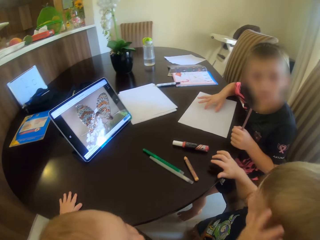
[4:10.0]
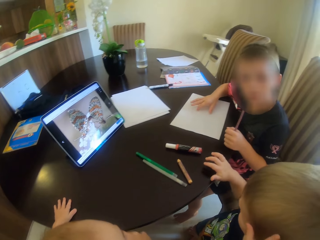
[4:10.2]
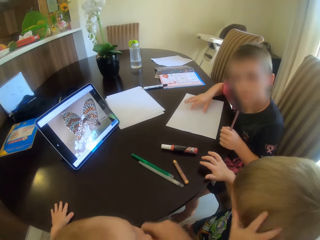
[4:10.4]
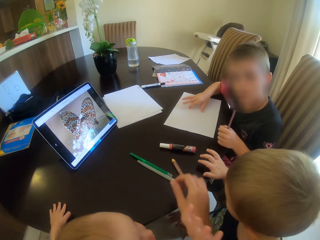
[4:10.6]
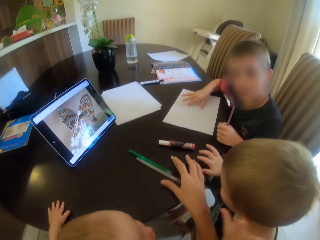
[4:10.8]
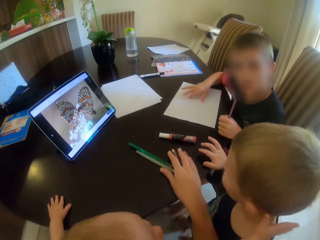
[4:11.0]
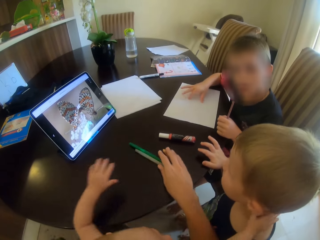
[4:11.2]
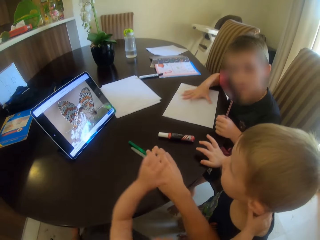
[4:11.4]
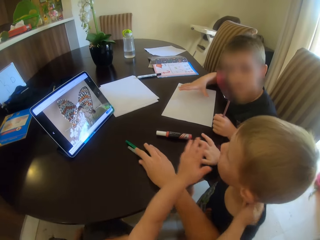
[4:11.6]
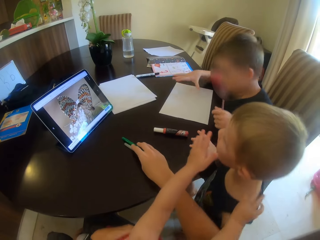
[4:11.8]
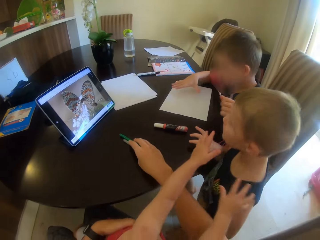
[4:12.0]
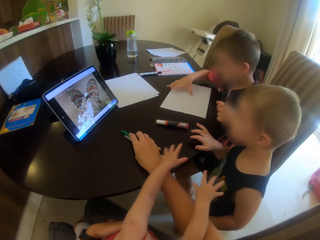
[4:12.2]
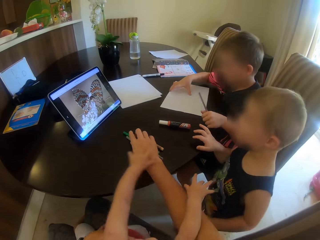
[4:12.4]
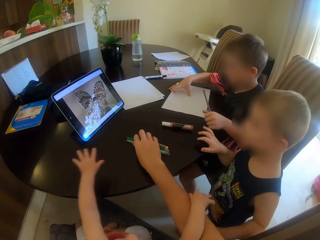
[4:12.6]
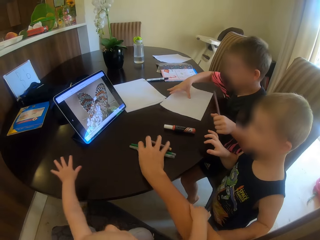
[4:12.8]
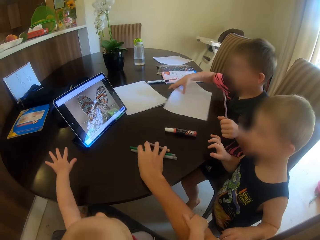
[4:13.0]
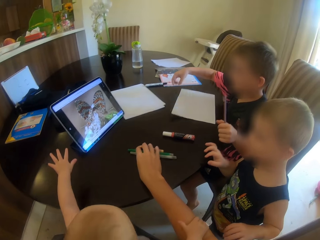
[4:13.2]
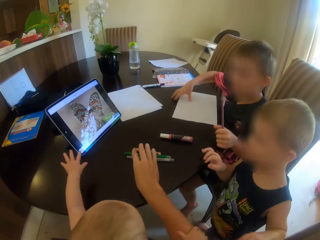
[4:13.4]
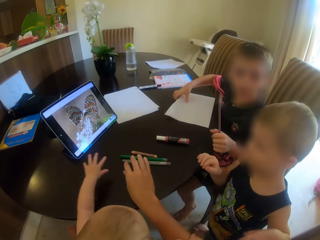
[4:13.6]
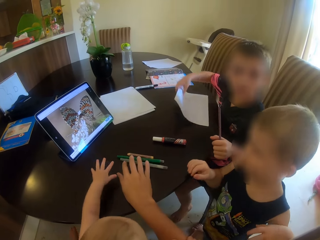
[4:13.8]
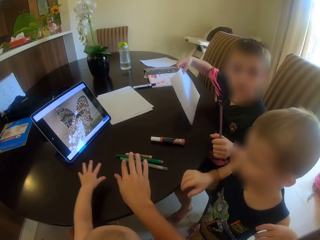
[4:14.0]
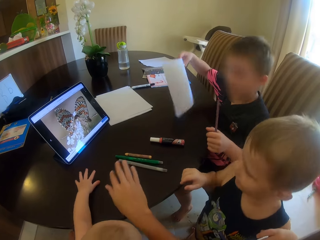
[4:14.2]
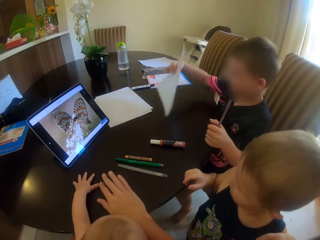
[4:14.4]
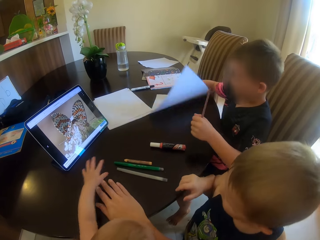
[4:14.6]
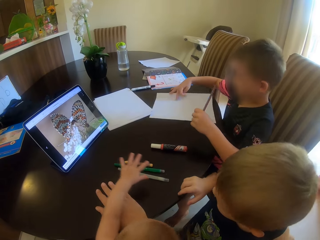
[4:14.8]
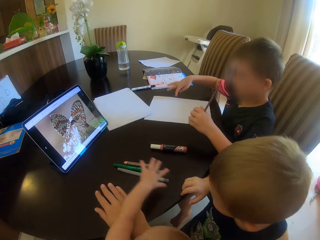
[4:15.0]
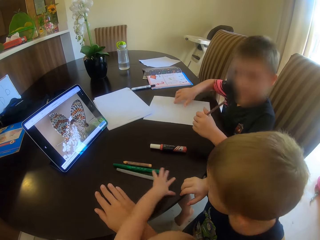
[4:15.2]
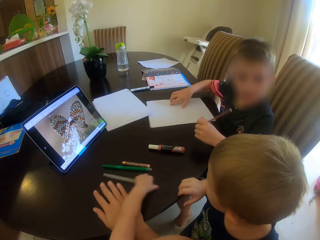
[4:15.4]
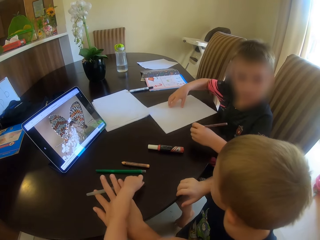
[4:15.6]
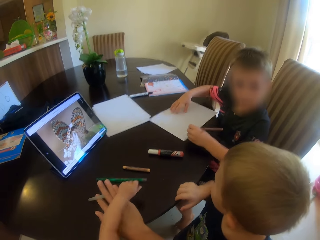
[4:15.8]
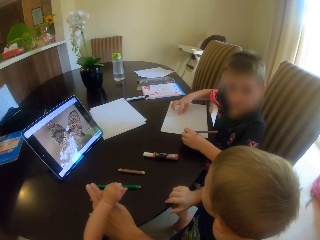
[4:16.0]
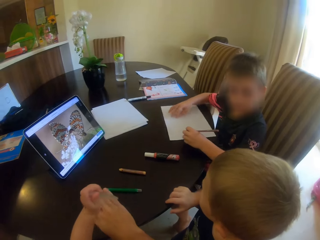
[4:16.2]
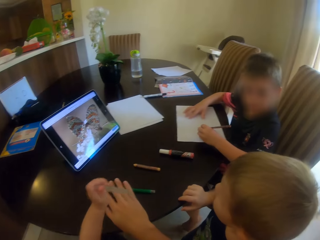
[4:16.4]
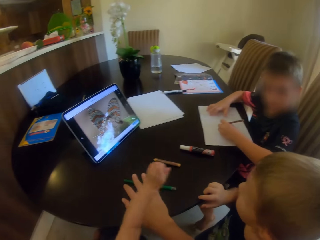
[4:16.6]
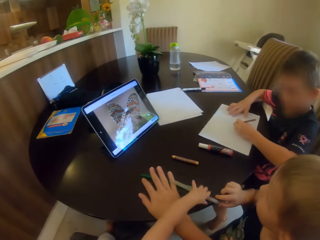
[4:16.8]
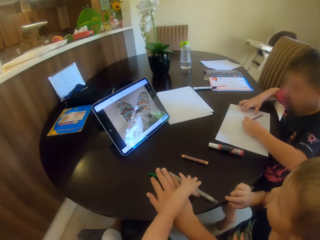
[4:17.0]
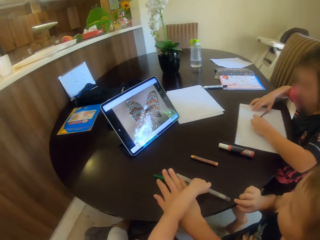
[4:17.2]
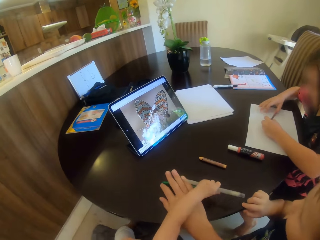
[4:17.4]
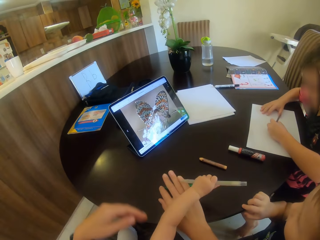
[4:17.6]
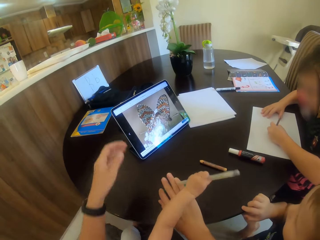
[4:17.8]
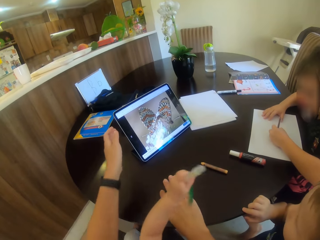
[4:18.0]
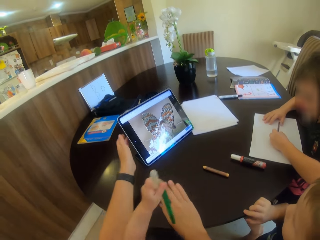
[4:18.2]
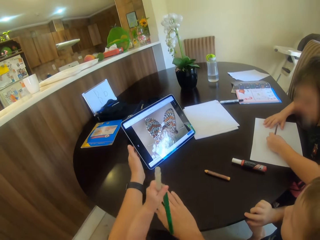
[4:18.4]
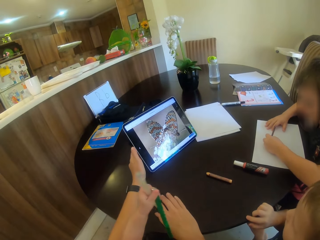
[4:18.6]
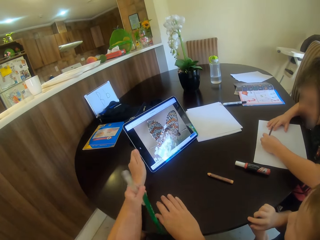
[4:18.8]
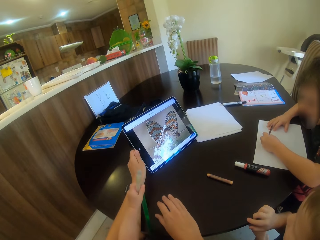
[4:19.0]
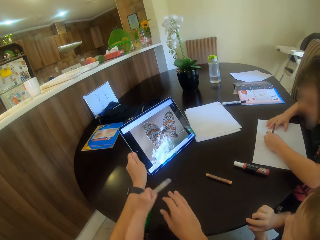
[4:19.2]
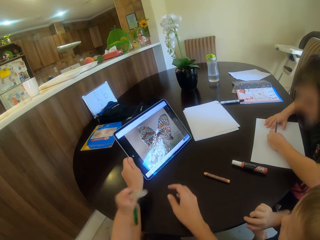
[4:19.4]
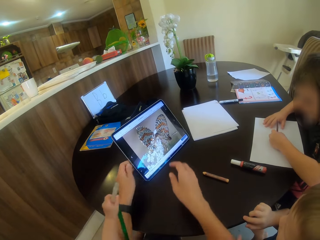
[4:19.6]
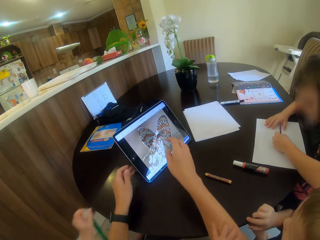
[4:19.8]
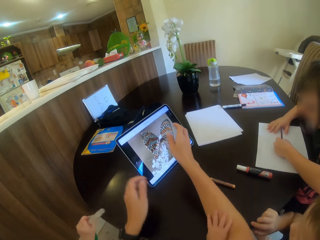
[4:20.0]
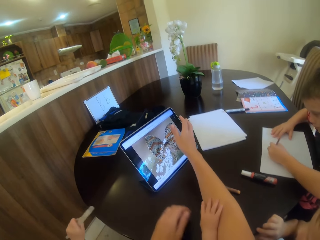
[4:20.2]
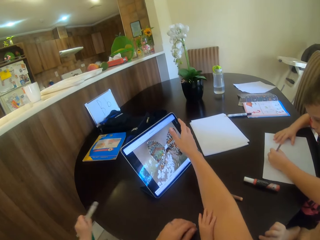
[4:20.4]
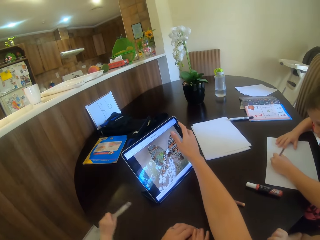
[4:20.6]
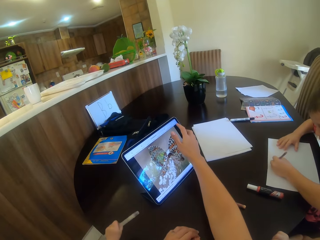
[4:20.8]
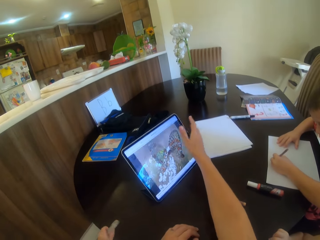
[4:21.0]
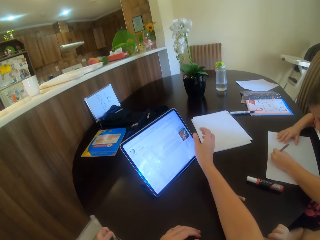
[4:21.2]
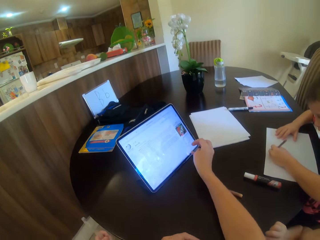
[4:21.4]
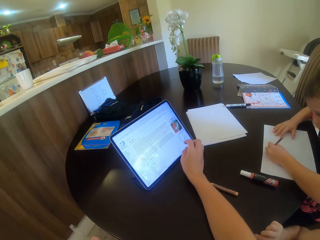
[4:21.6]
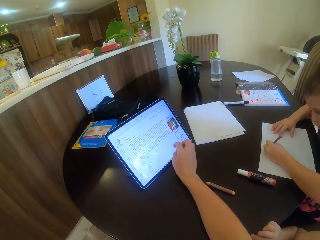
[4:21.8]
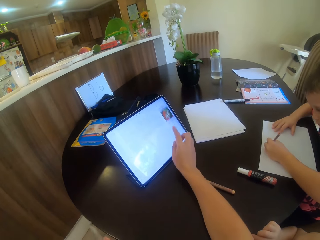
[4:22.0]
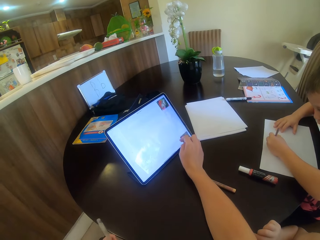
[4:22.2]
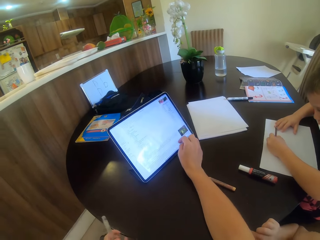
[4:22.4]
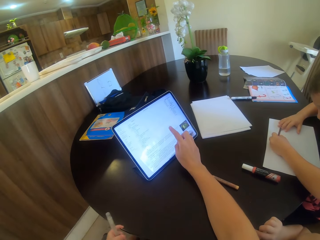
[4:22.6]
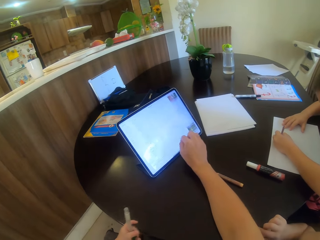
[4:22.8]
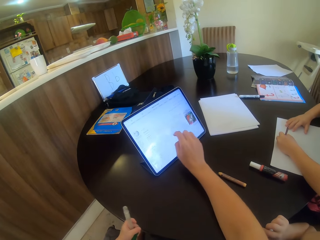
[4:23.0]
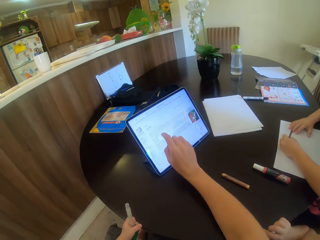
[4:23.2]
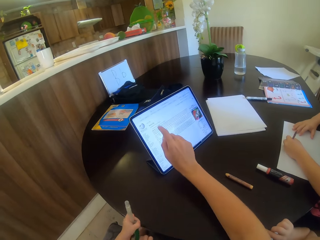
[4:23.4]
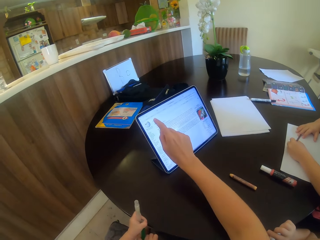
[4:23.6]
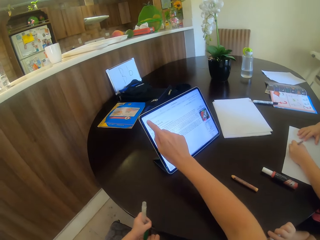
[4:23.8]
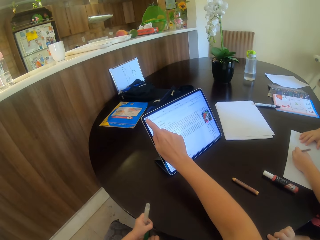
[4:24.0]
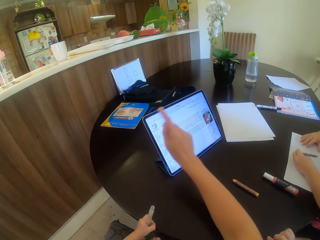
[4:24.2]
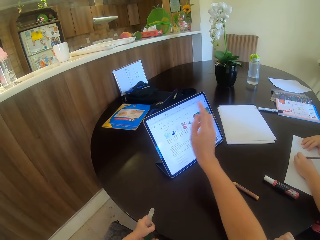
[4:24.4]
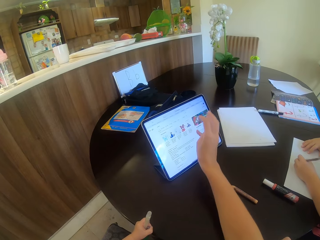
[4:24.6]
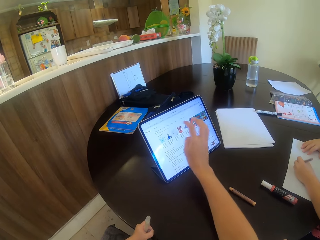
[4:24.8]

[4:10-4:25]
A child touches another child. A third child flips the paper. The camera wearer moves the pen on the table. The first child holds the pen. The camera wearer touches the tablet. The third child writes on the paper. The camera wearer scrolls on the tablet.

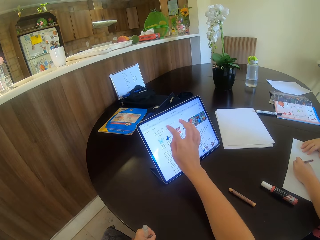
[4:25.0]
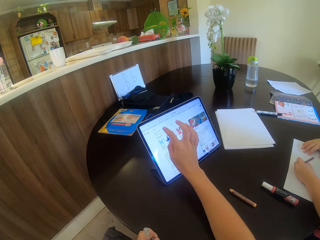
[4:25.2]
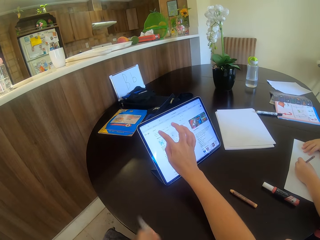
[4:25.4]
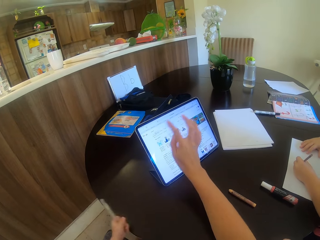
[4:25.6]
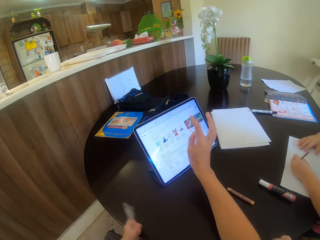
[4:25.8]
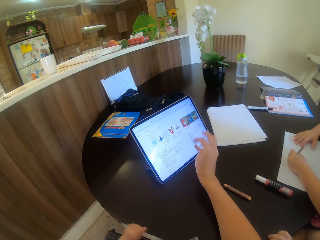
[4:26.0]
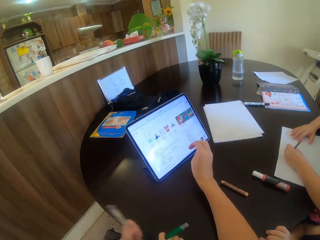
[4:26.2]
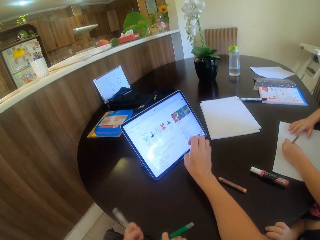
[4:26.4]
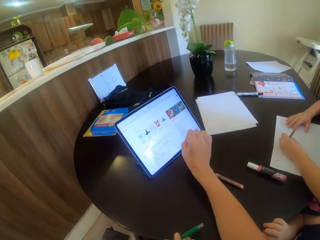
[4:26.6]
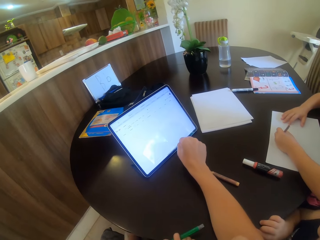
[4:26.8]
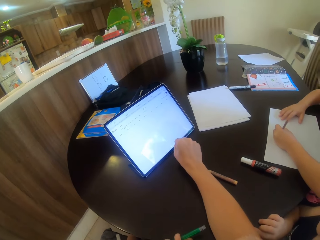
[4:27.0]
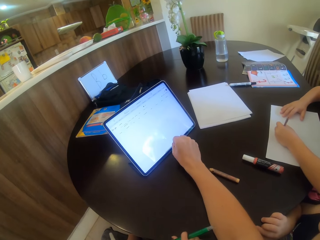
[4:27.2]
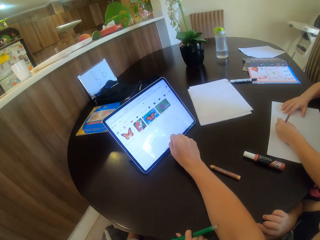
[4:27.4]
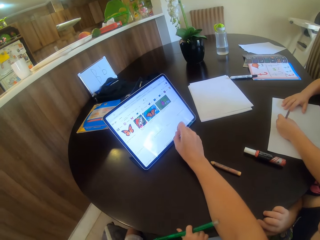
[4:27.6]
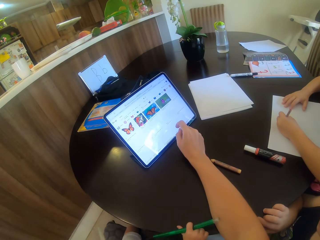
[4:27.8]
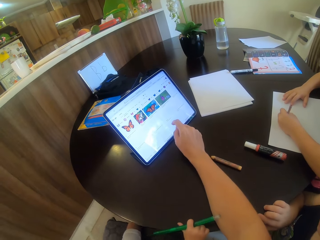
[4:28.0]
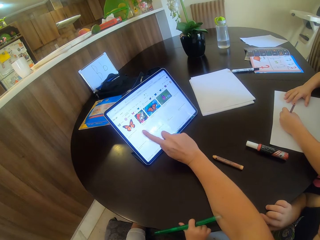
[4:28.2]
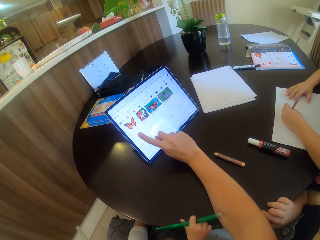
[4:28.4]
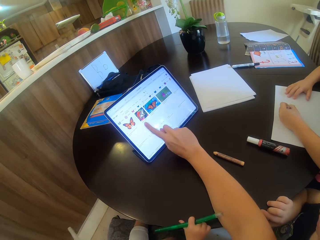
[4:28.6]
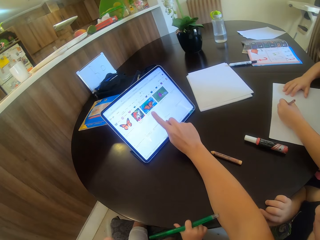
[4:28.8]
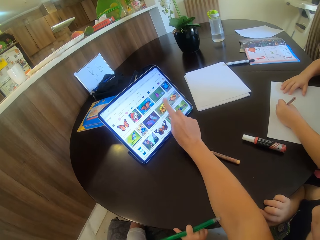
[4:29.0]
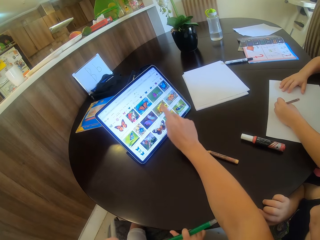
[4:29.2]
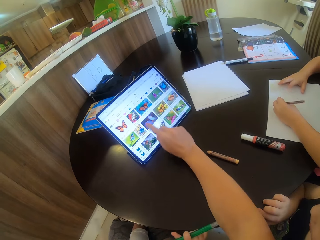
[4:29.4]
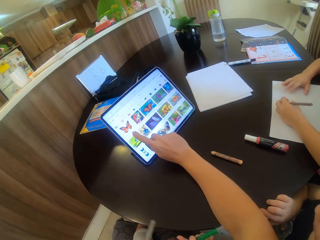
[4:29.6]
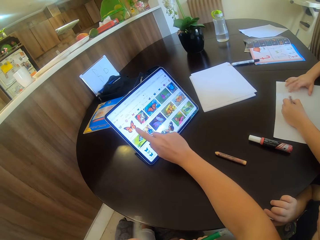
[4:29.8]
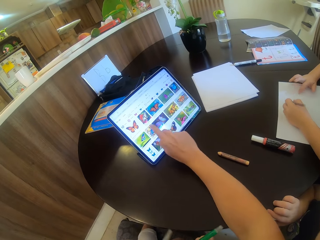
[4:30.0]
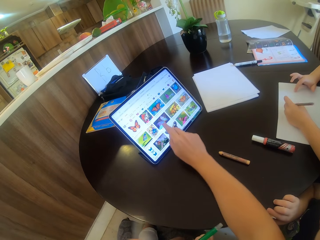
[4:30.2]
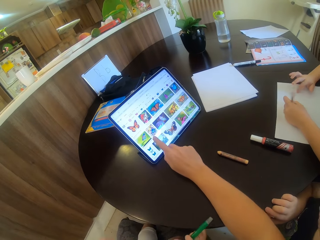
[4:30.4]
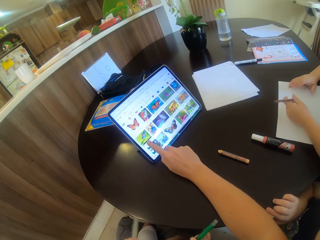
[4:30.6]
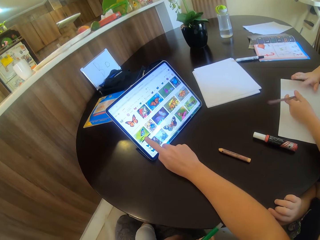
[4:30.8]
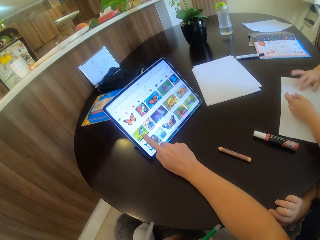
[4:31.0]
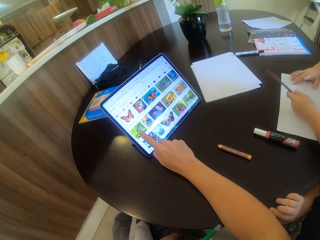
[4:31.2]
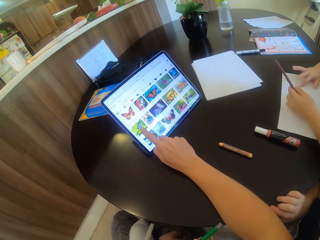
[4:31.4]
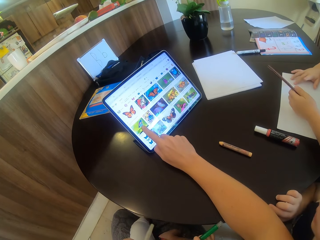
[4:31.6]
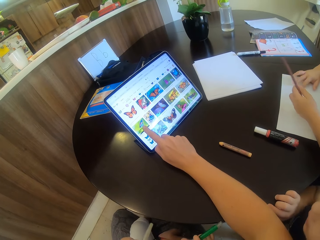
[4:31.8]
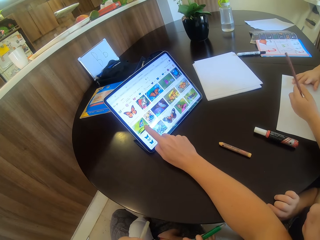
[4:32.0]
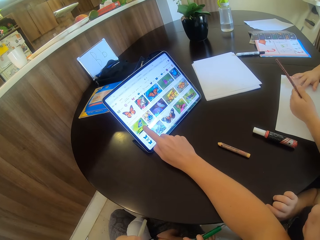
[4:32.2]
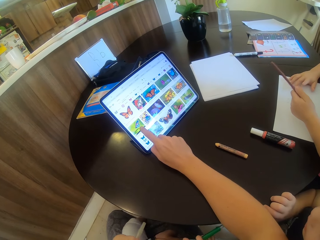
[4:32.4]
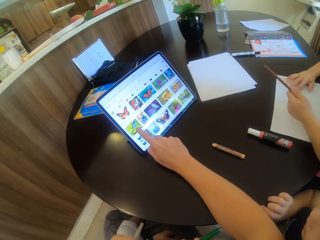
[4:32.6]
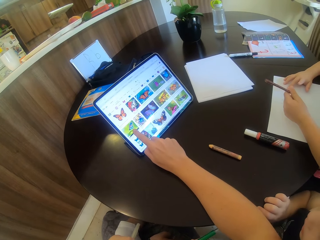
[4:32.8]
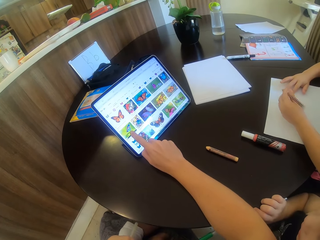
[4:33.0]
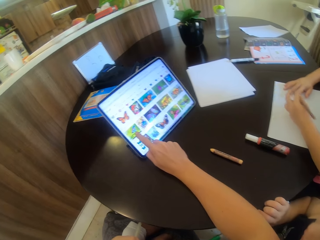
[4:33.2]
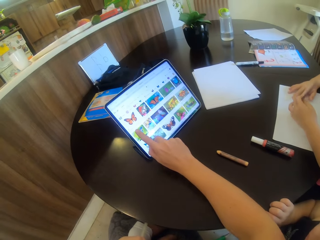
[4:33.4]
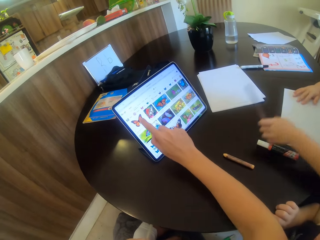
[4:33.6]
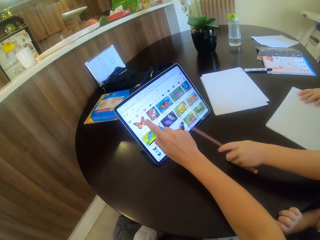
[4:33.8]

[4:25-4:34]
A child plays with the pencil.
